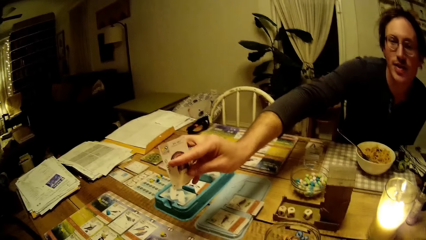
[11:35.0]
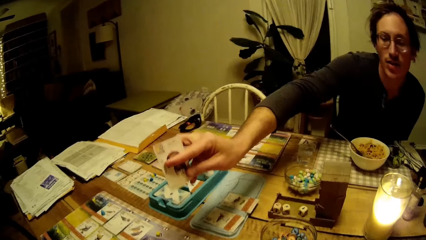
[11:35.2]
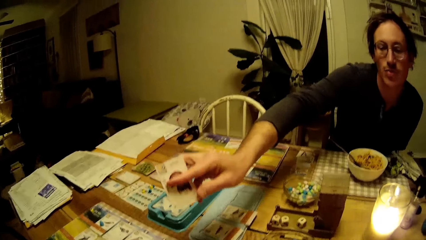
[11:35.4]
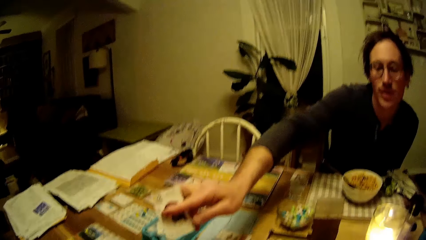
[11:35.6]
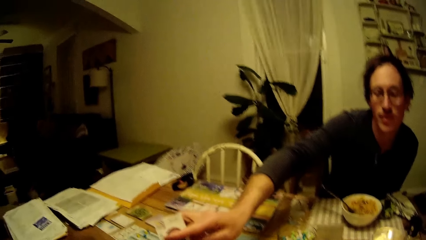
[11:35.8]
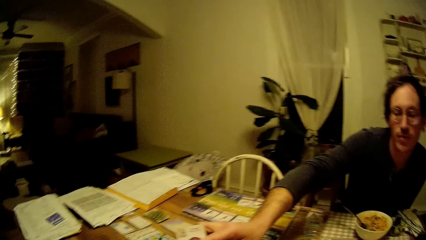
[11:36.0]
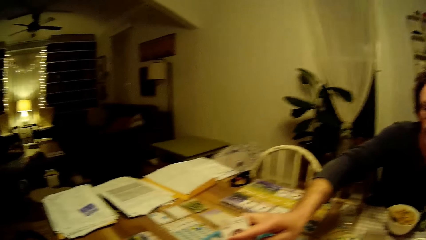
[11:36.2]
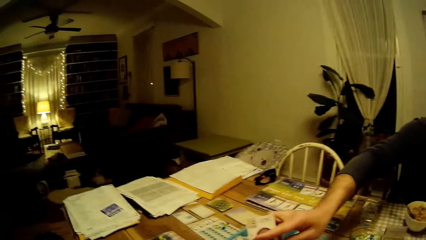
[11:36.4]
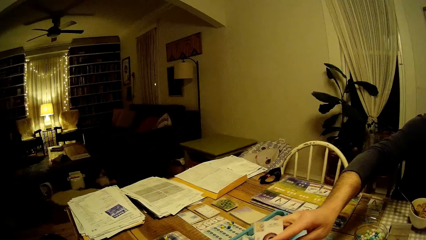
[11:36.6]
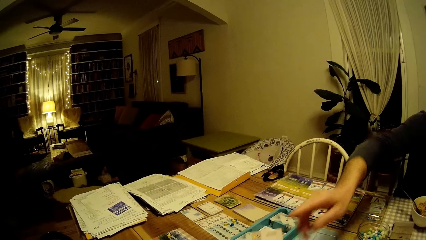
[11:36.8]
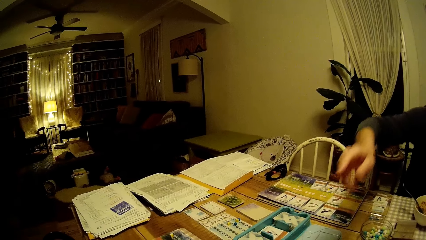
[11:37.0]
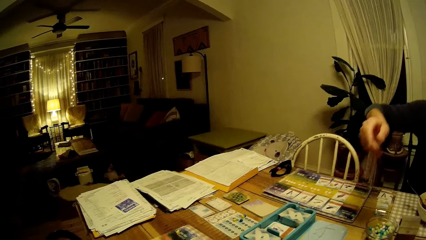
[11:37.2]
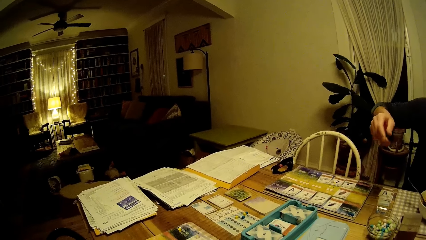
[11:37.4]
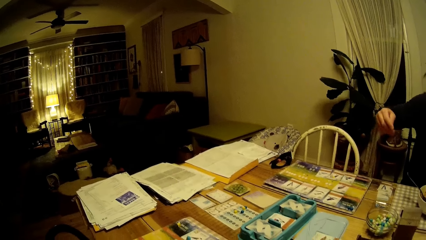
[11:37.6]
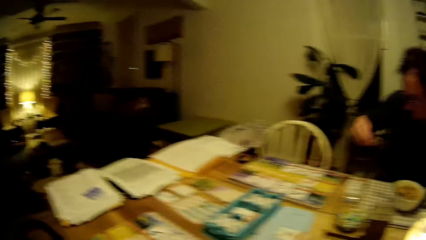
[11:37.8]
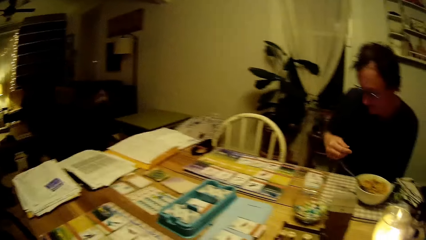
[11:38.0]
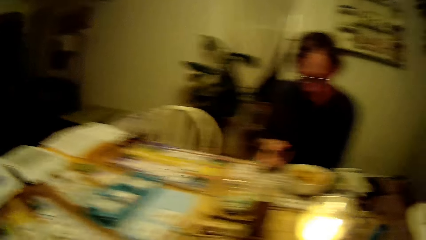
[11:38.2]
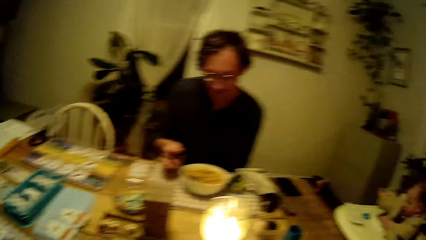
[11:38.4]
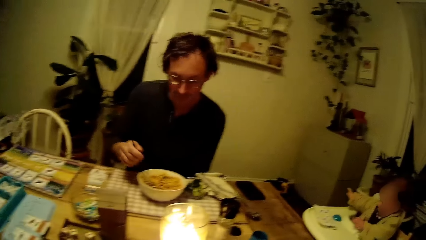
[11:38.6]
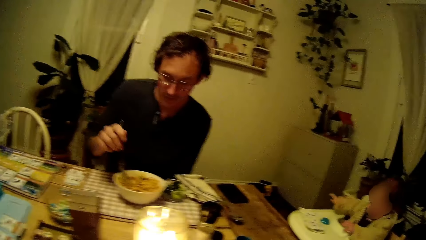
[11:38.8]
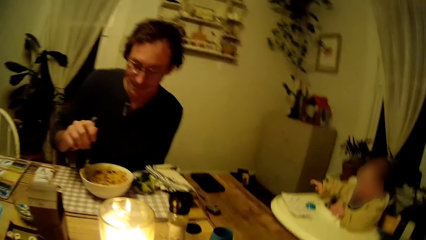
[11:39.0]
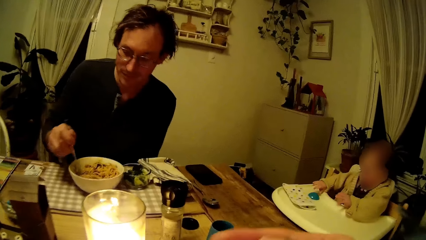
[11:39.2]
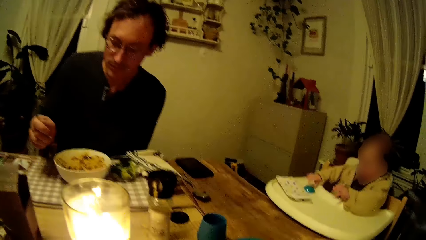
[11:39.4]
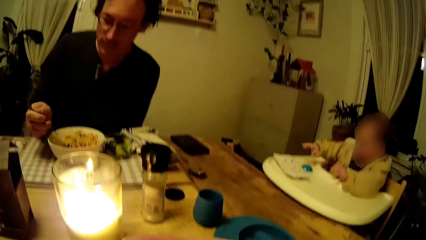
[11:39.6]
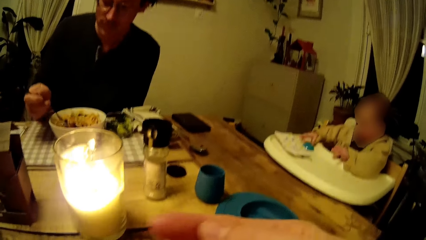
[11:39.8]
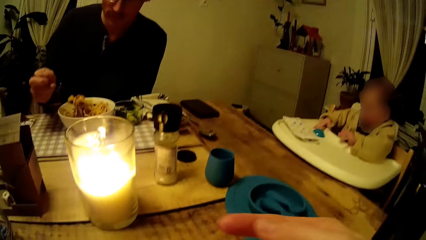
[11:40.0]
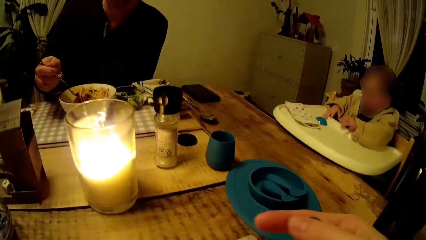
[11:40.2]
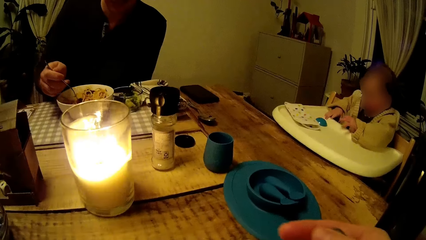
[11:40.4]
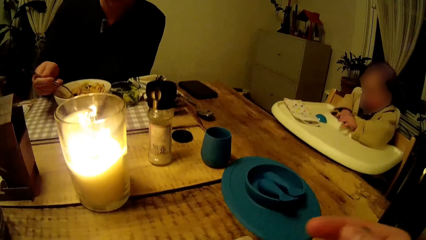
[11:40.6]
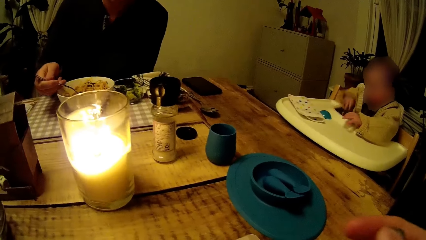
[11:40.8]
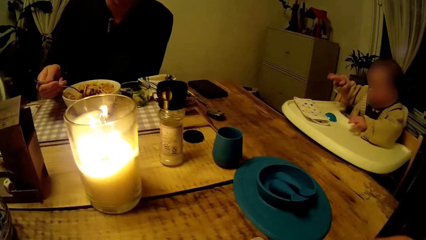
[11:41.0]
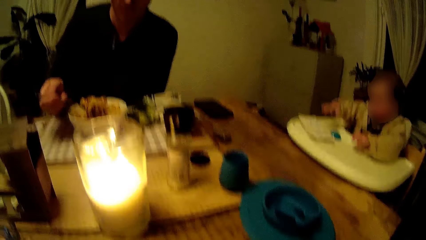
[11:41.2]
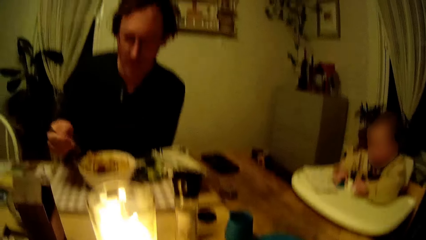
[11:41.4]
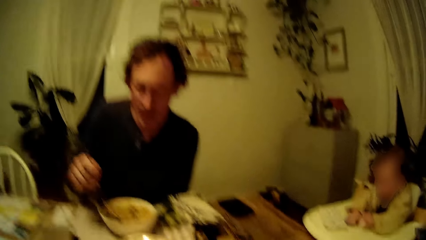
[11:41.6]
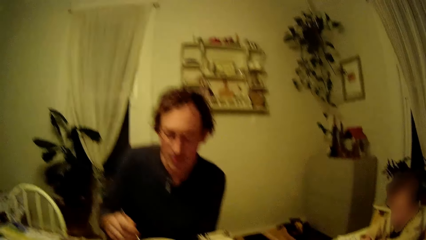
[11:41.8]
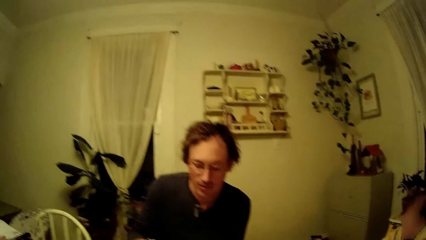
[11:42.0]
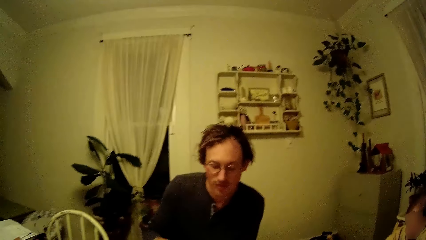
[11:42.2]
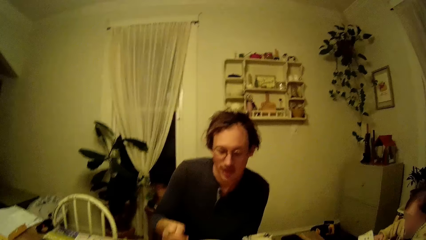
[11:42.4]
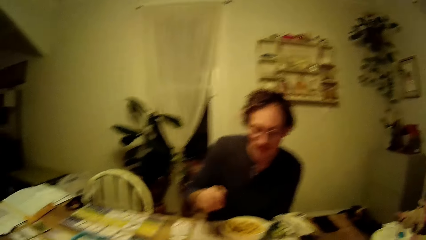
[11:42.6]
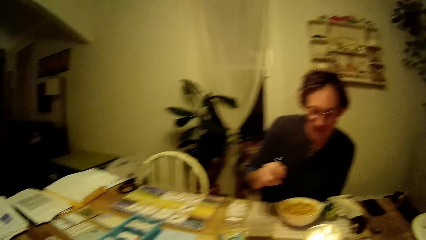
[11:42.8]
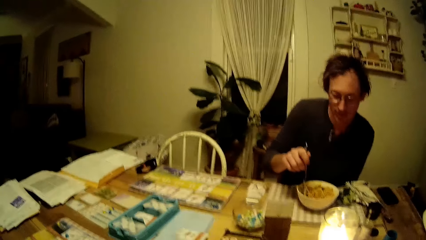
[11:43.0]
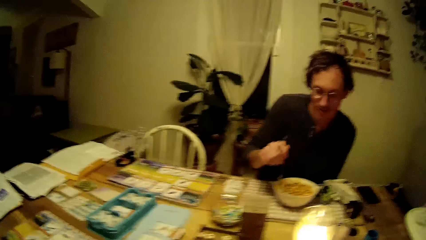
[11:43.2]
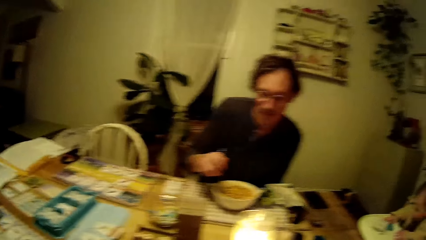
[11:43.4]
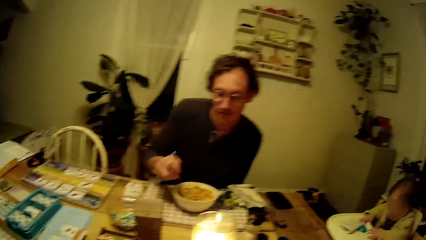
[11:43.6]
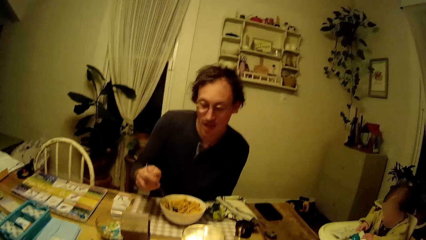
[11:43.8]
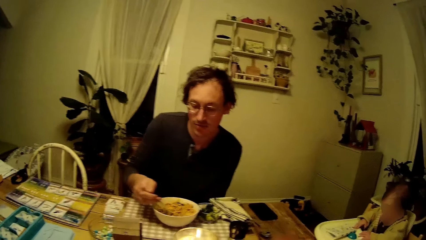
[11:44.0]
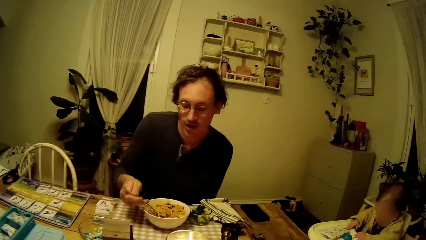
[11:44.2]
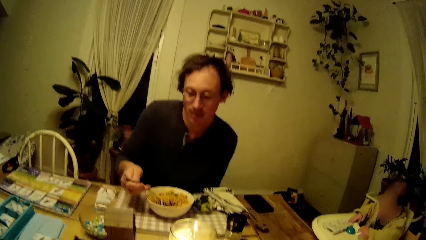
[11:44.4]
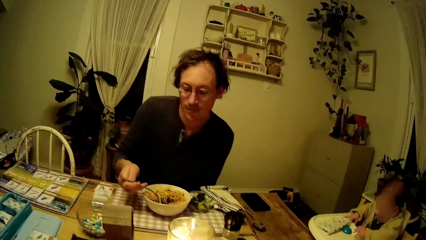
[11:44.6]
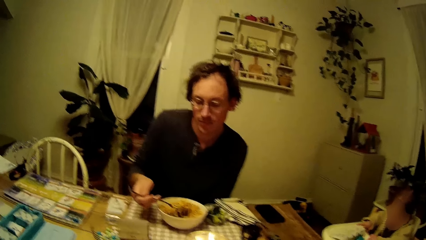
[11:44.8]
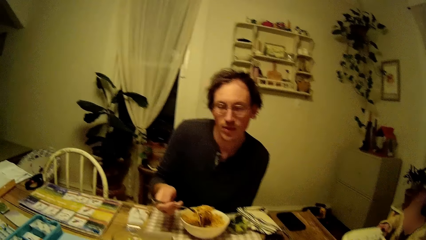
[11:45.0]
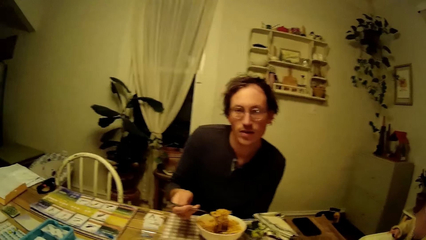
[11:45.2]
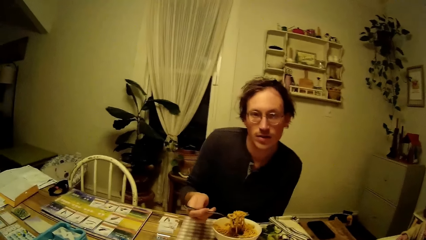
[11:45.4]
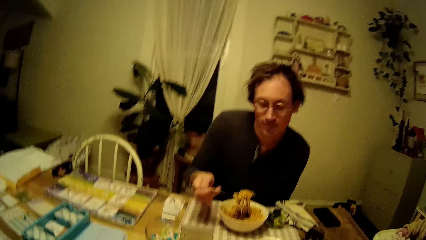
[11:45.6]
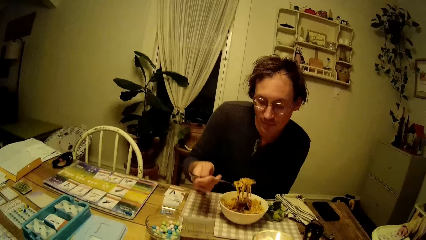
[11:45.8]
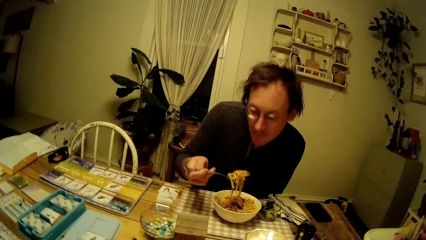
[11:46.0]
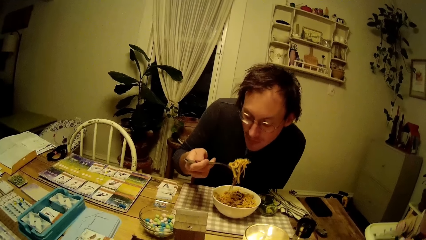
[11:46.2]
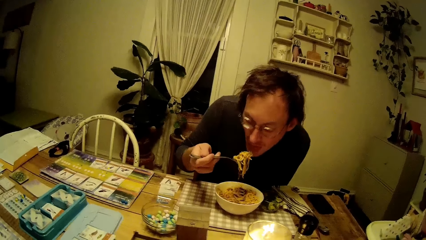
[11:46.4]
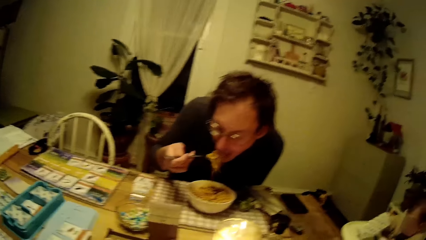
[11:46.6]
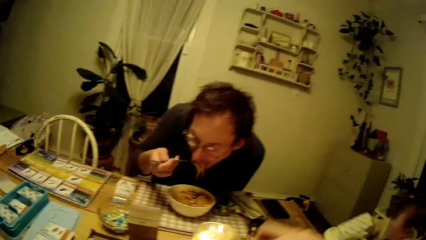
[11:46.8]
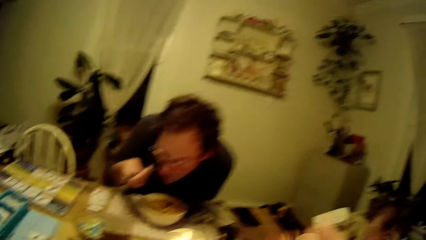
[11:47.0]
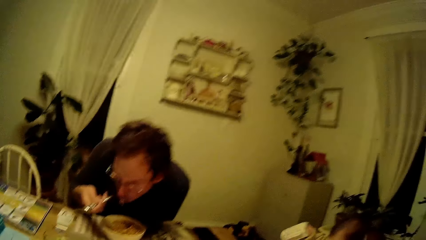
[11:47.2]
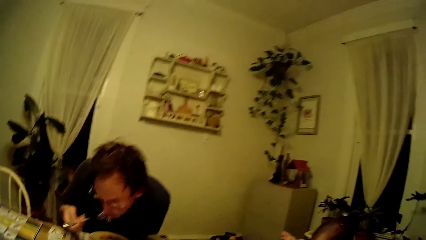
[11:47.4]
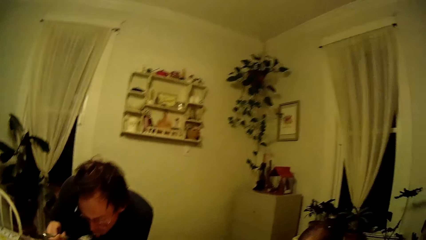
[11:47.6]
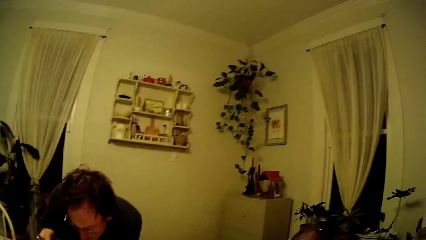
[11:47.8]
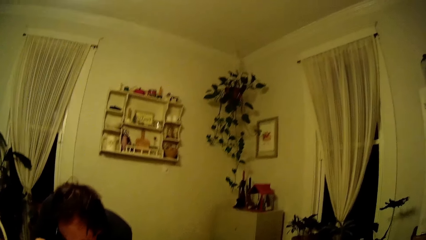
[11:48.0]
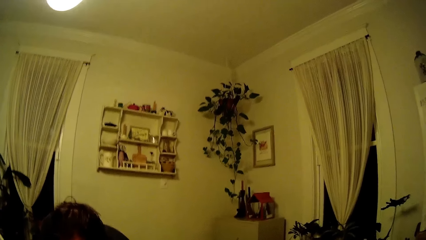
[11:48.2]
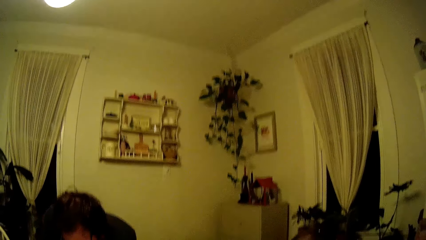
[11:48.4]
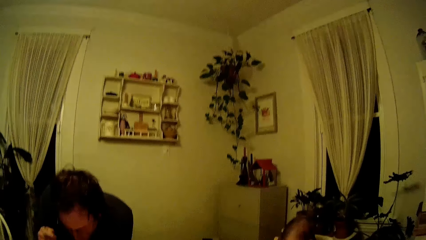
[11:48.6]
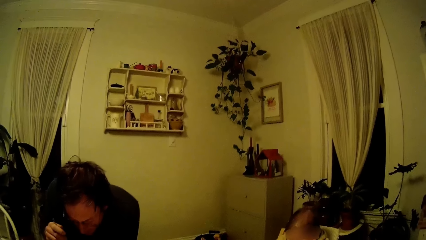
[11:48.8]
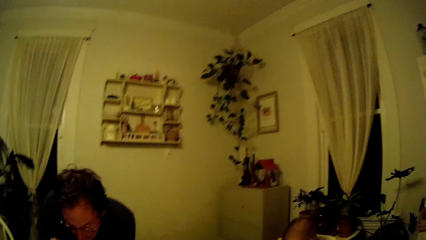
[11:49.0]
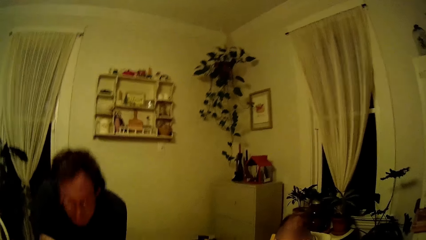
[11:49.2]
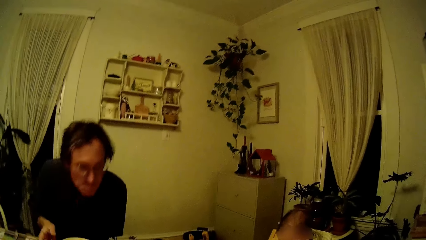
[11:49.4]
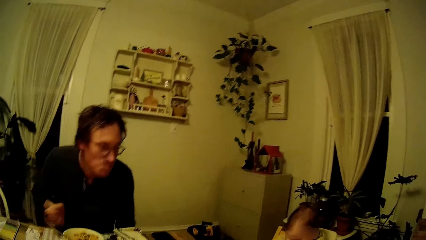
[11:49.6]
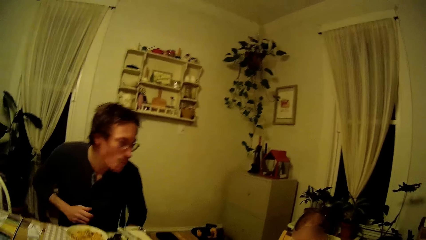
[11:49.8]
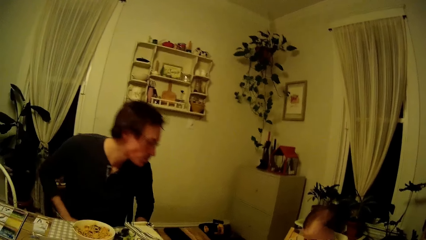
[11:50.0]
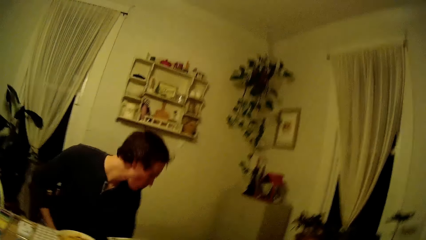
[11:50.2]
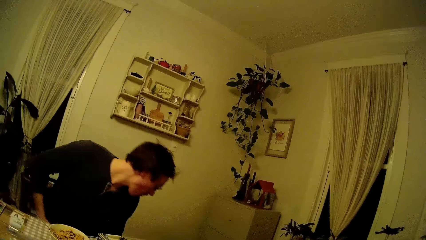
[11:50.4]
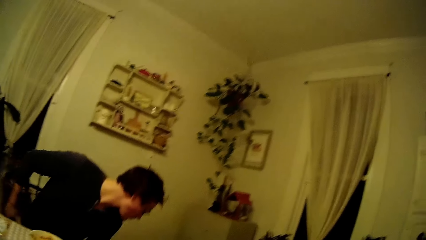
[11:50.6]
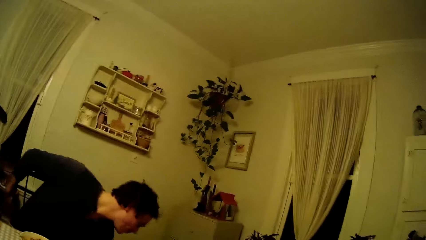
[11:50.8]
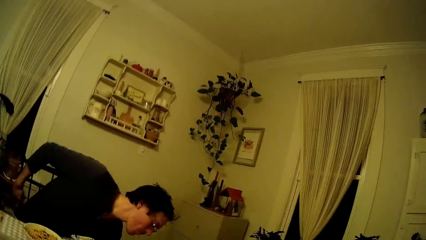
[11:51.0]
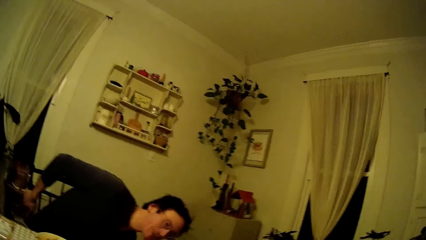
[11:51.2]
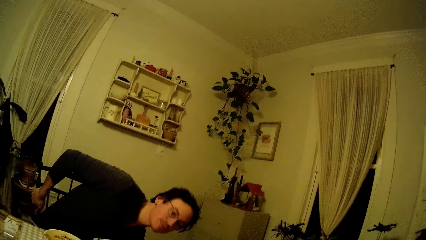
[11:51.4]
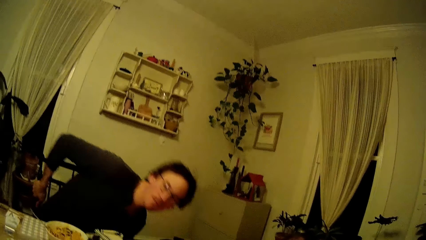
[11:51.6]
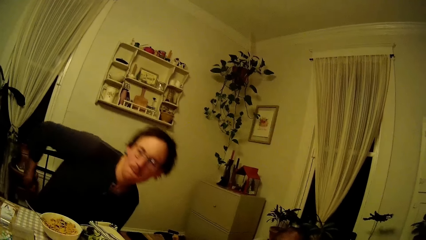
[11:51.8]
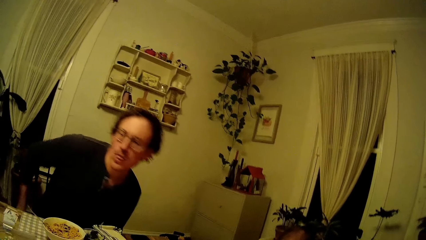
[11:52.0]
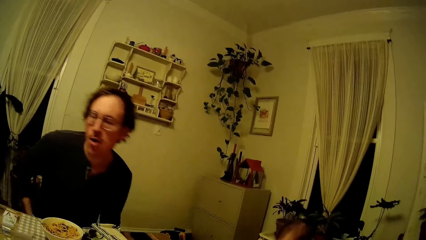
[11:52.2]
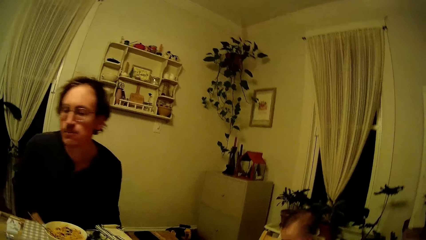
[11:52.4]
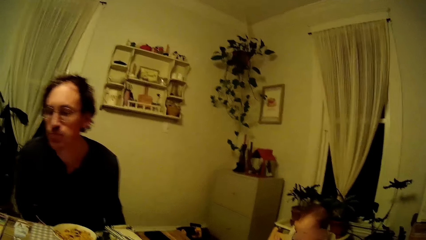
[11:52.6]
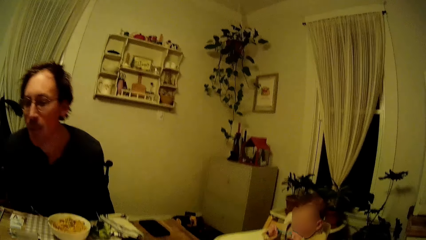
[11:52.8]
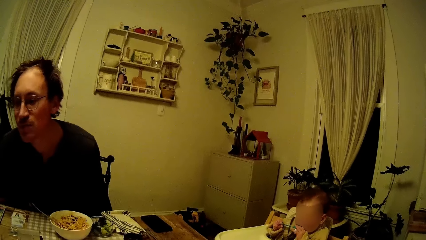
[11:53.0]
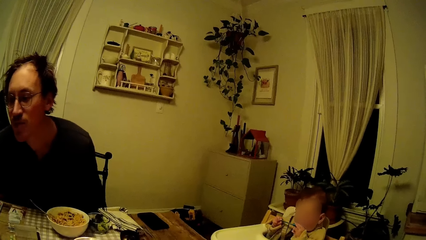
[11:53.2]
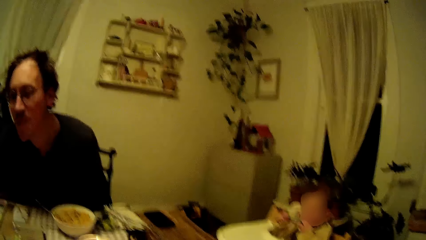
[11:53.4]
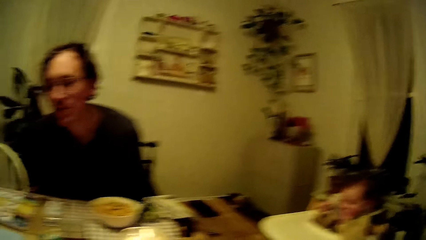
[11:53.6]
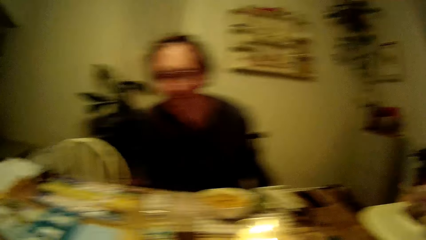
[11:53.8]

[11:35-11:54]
A man passes the card in his right hand to the camera wearer. The man pulls back his hands from the camera wearer. The man picks up the fork in his right hand in the plate on the table. He turns the noodles in the plate with the fork in his right hand. He scoops the food with the fork. A baby plays with a toy. The man eats from the plate with the fork in his right hand. The man bends down.
